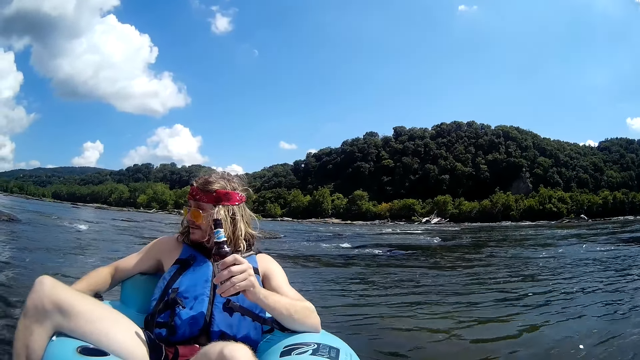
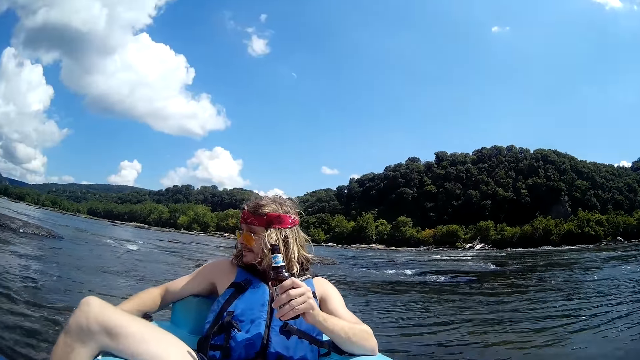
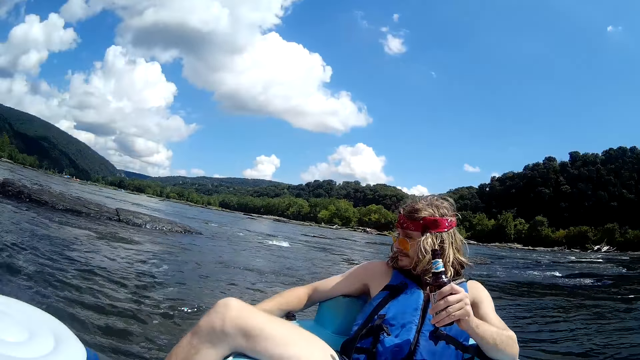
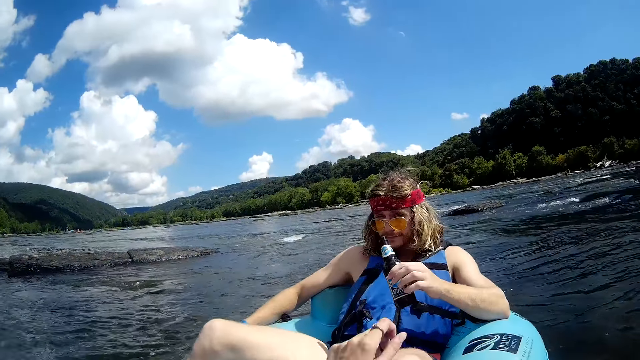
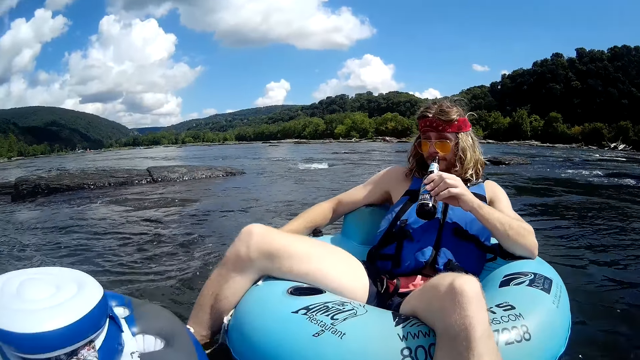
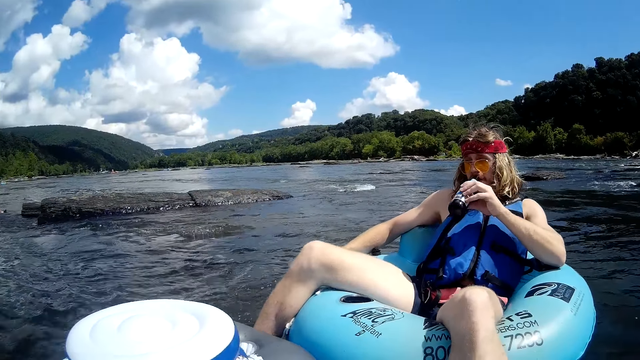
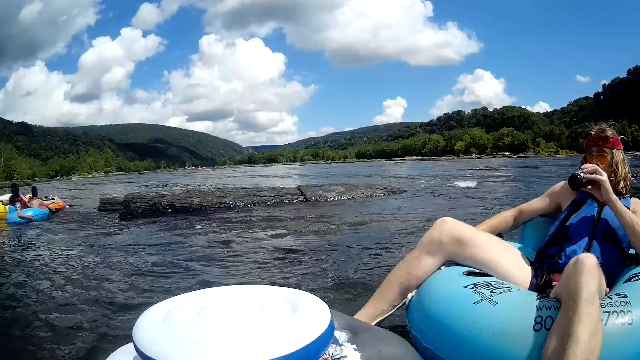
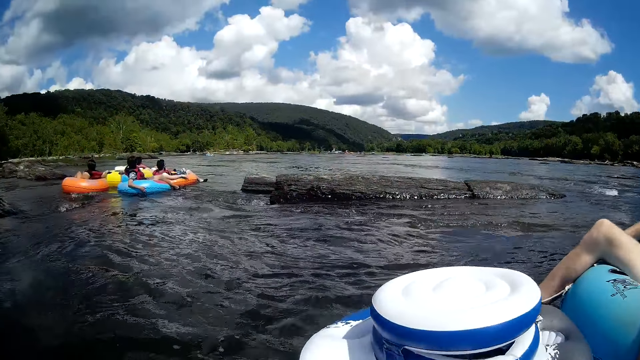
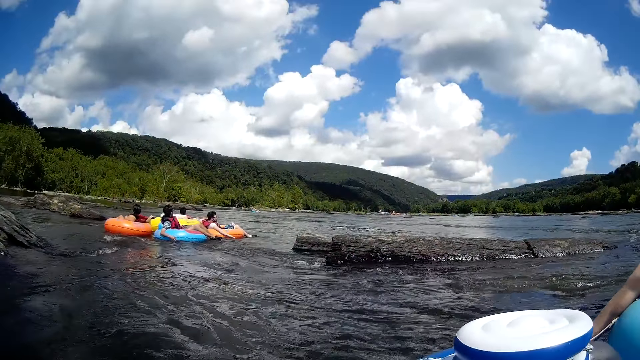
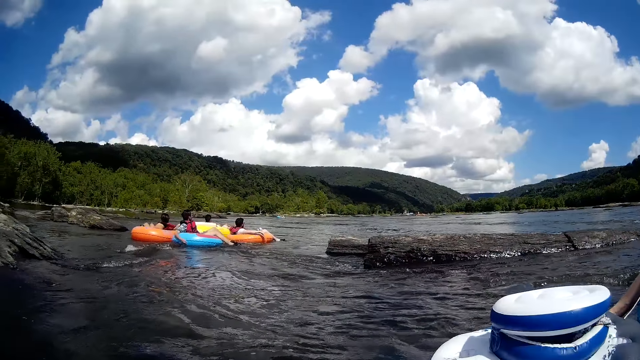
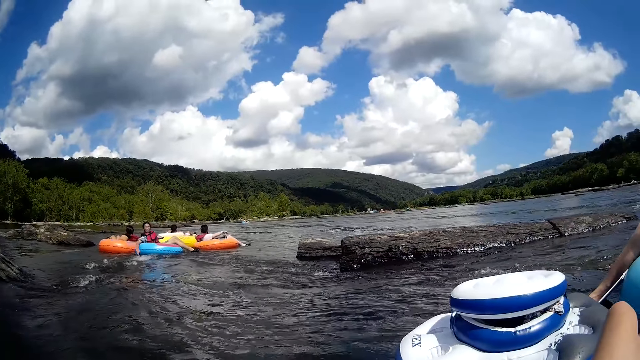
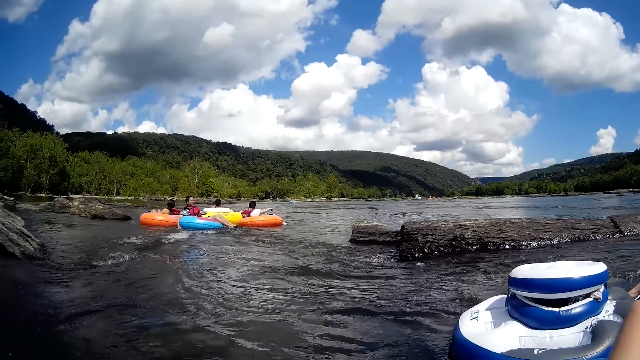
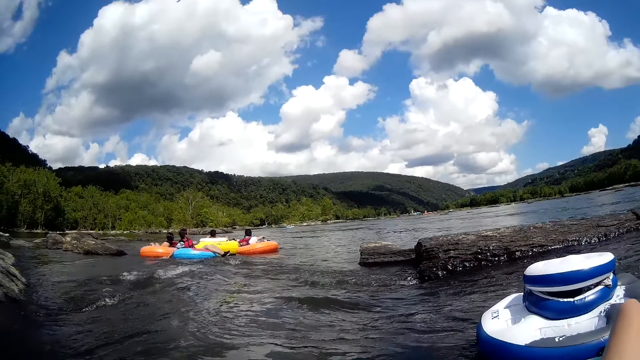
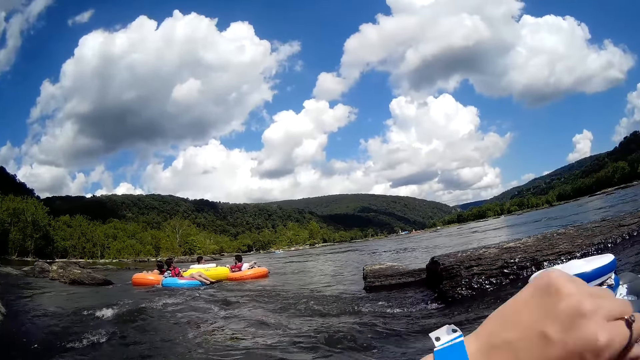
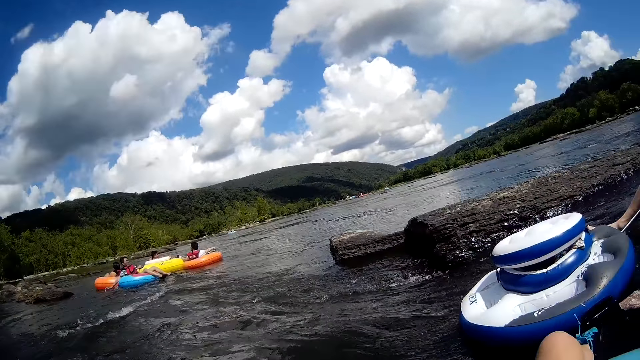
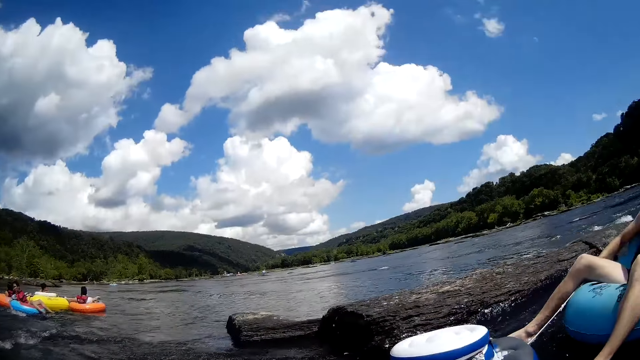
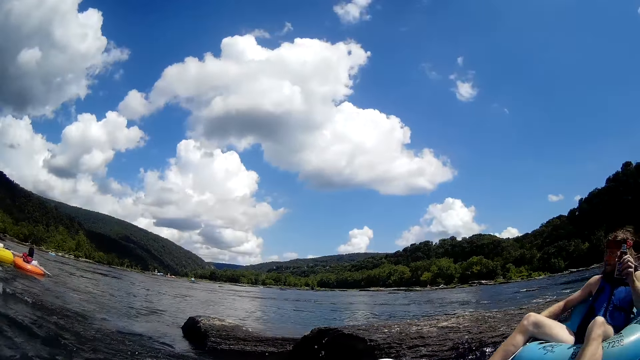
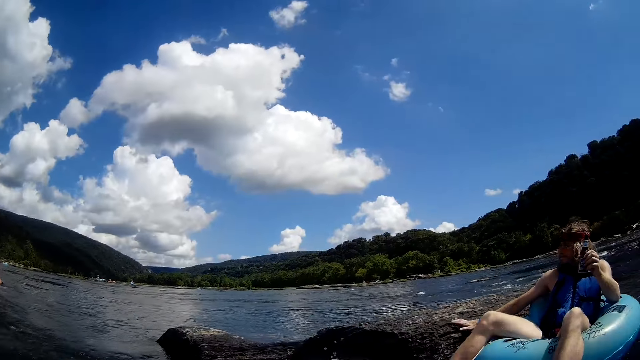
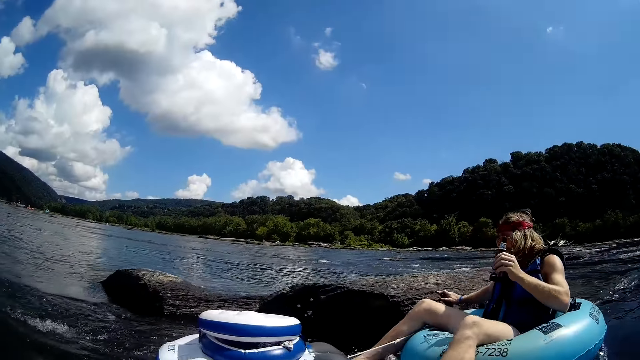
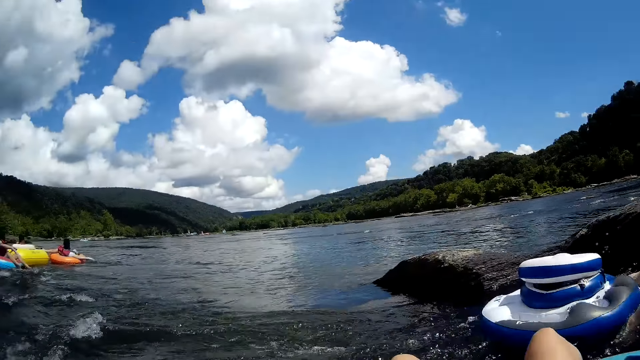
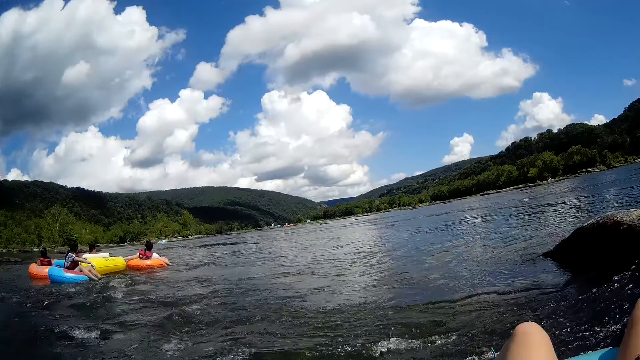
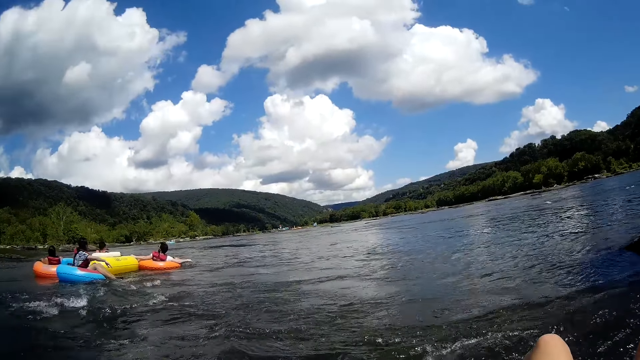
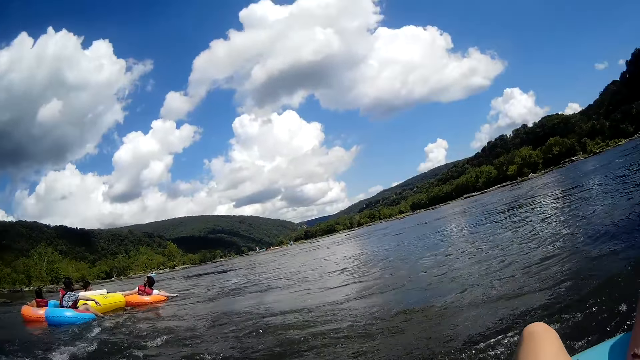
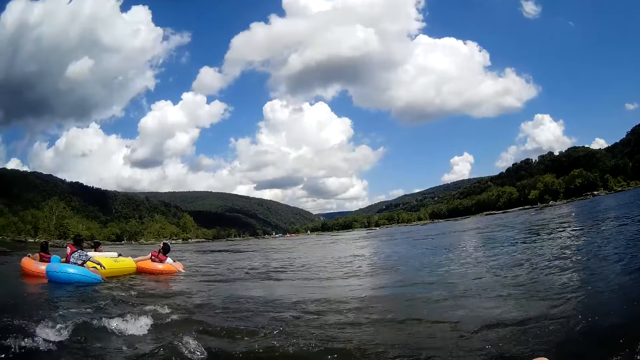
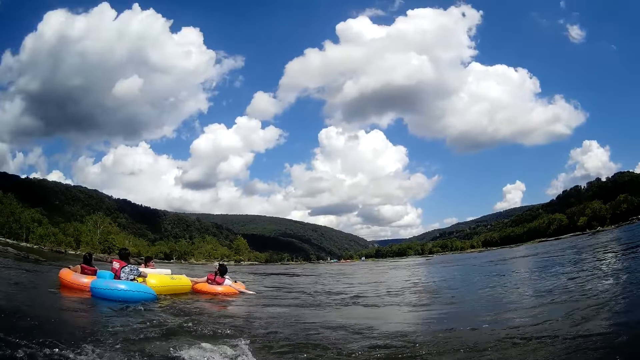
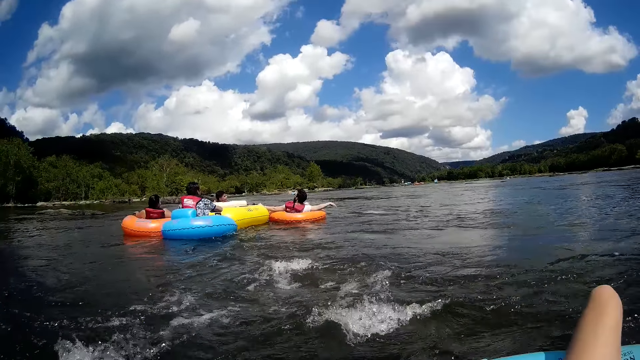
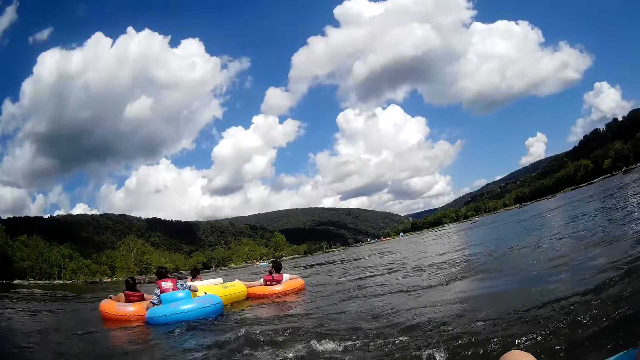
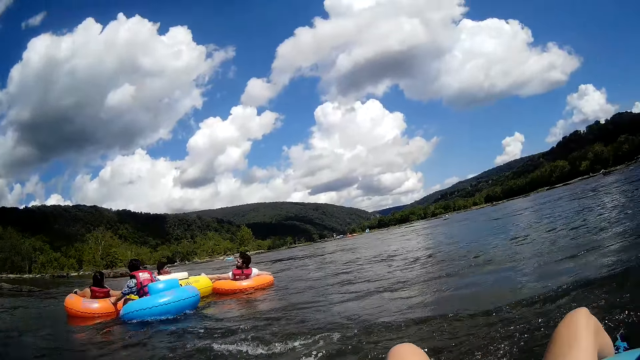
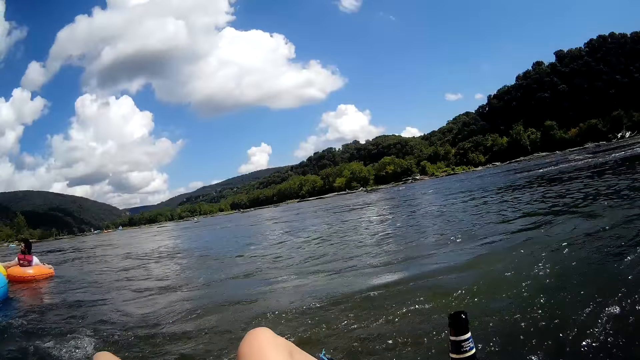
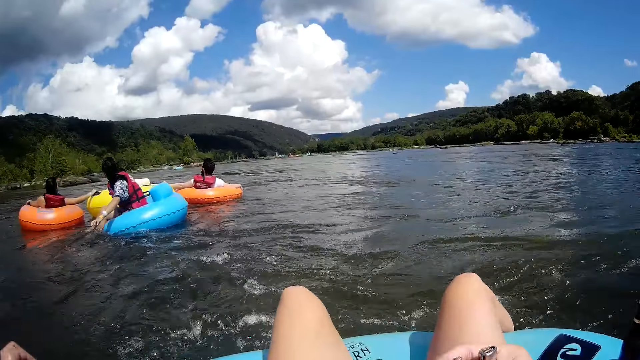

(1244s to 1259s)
The camera wearer looks around. They raise a hand up.

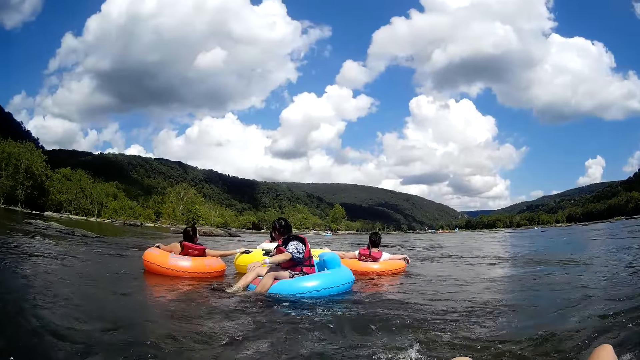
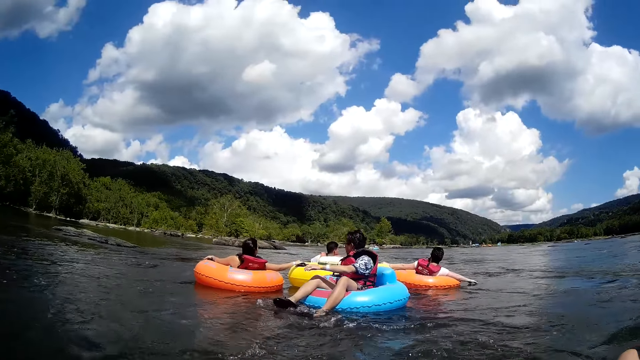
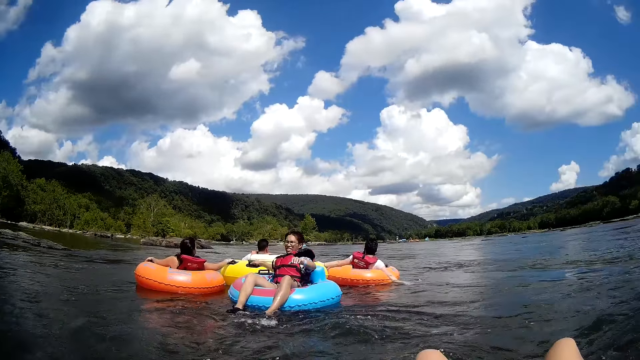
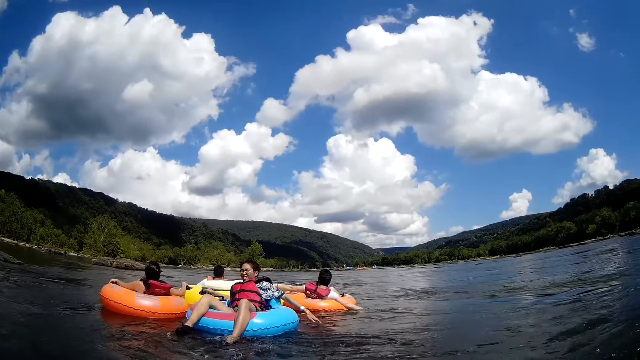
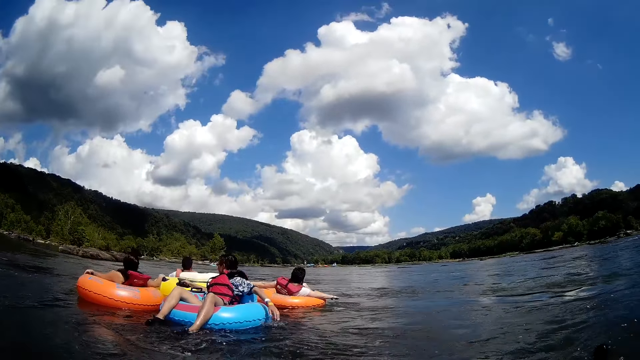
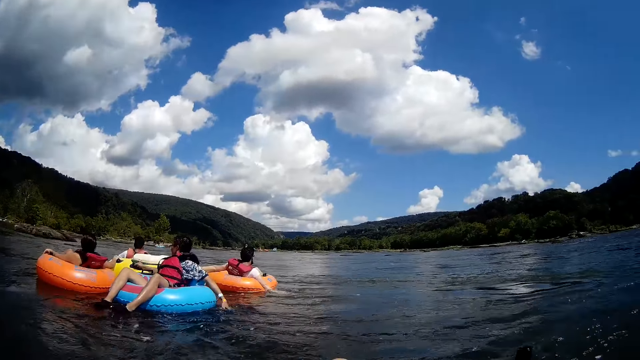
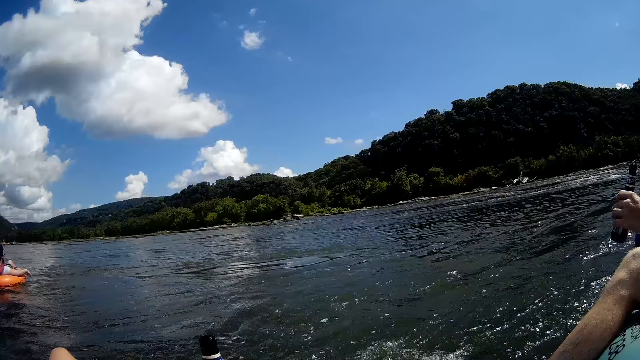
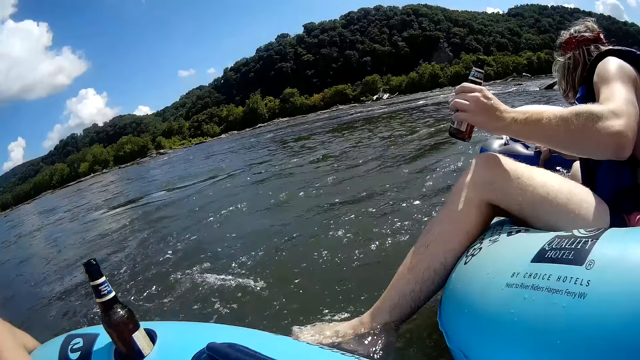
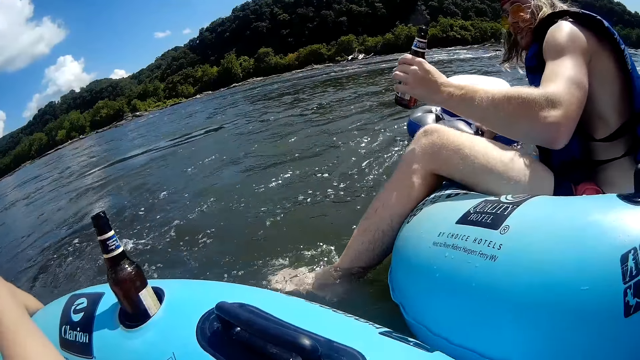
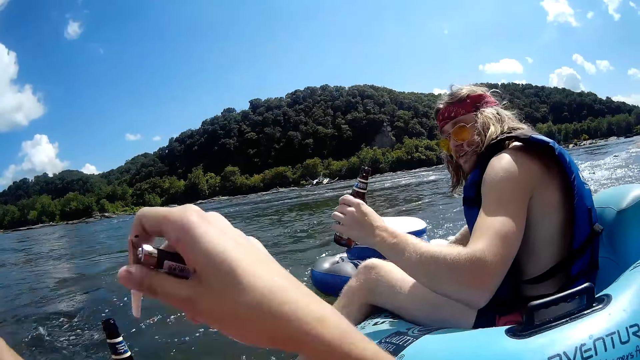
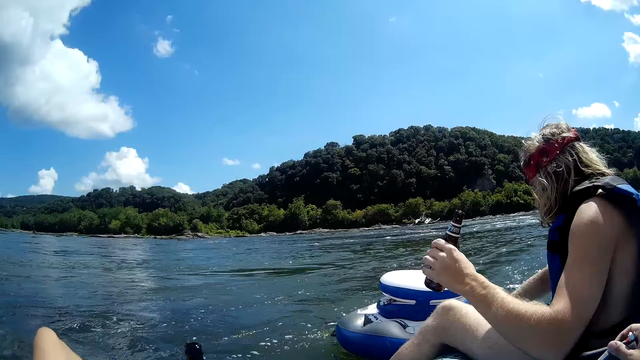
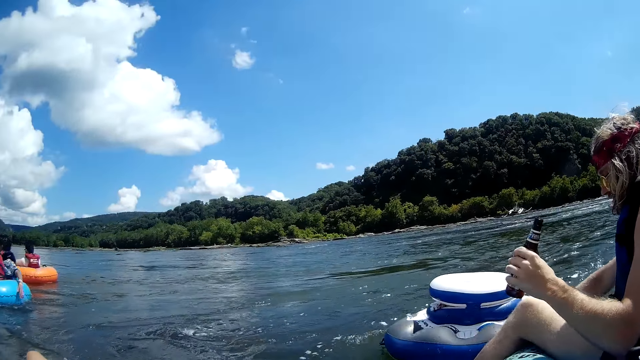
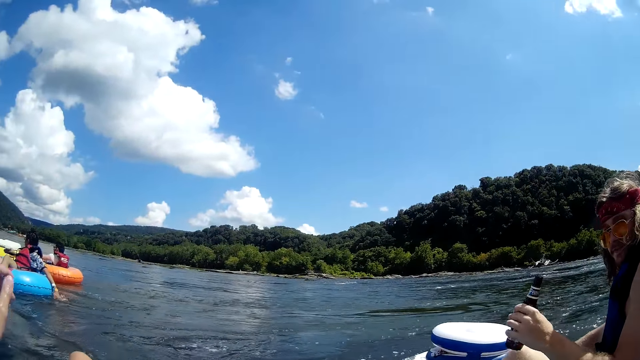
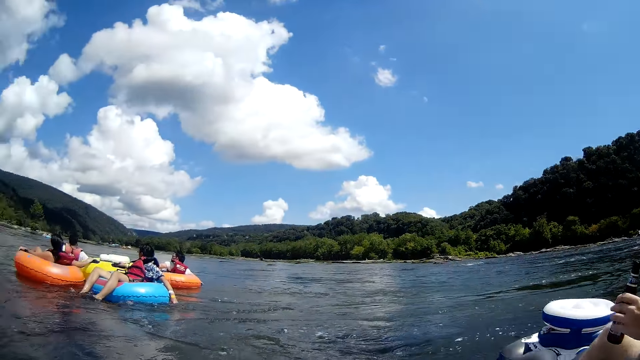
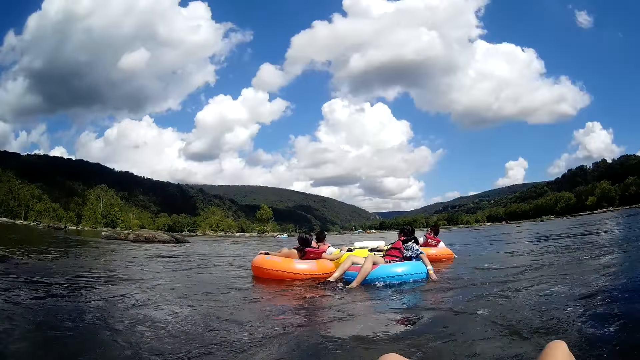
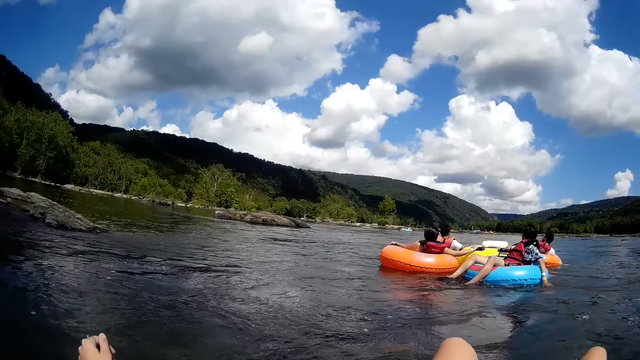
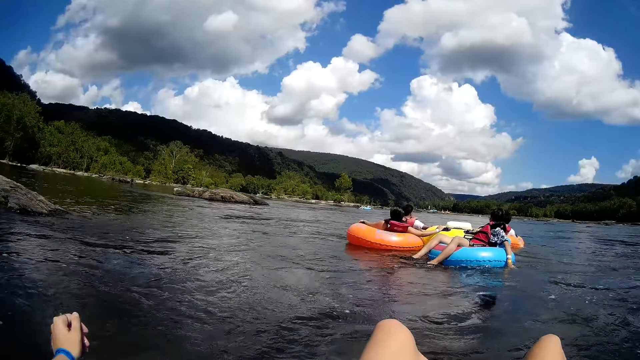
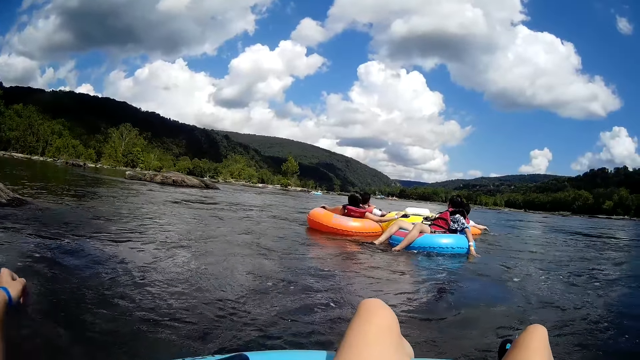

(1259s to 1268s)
The camera wearer looks around. The man pulls a floater on the water with his right hand.
